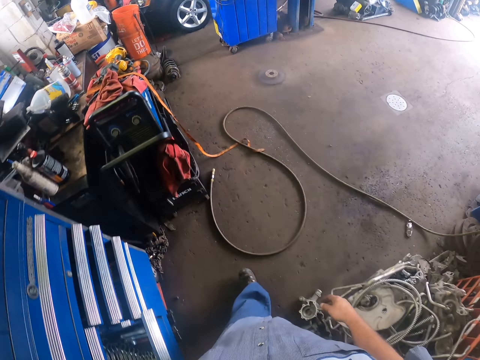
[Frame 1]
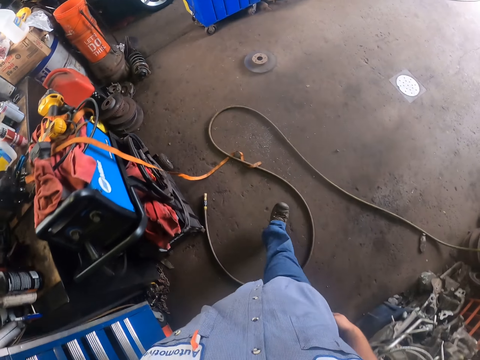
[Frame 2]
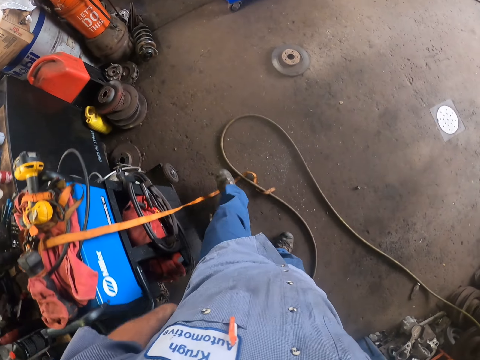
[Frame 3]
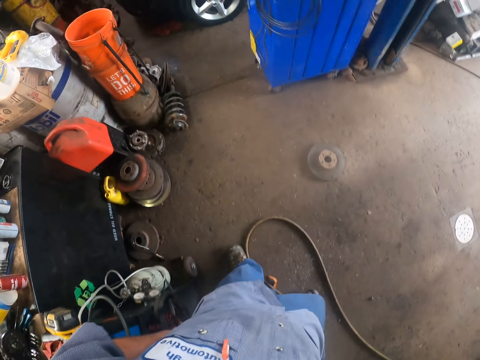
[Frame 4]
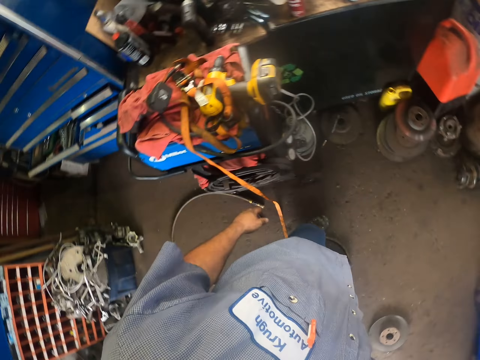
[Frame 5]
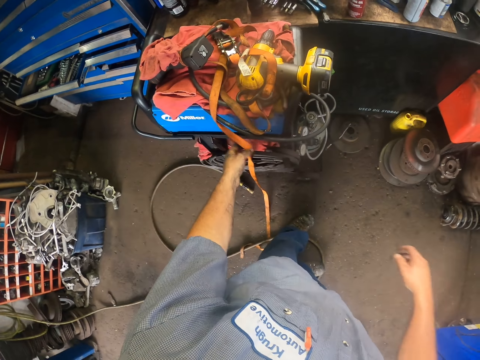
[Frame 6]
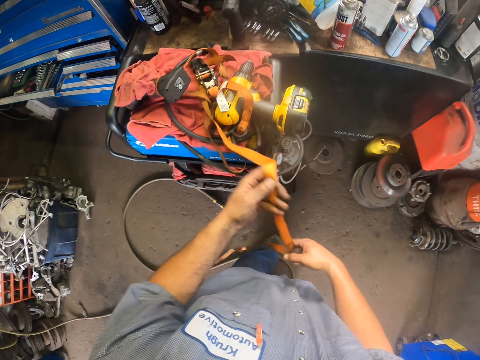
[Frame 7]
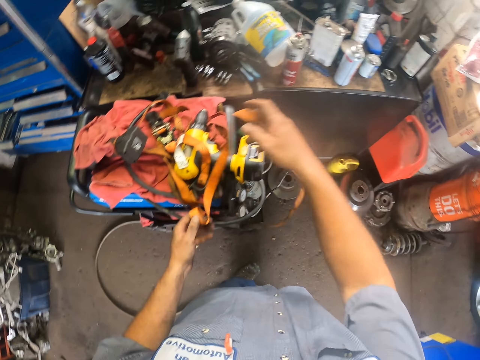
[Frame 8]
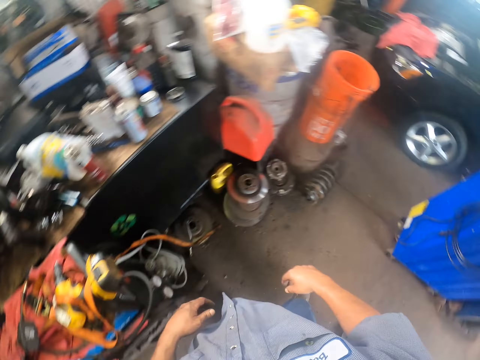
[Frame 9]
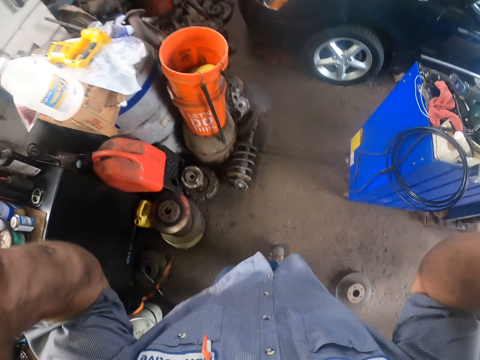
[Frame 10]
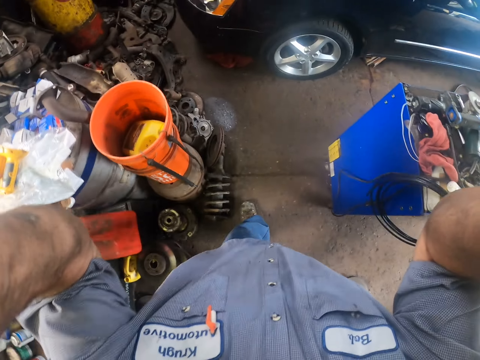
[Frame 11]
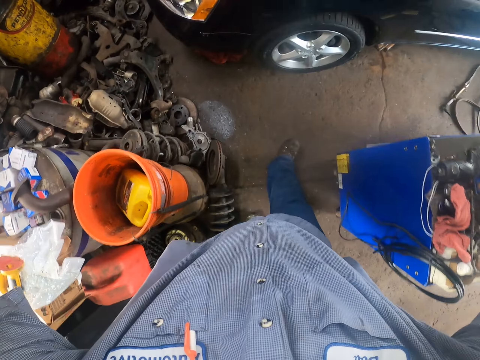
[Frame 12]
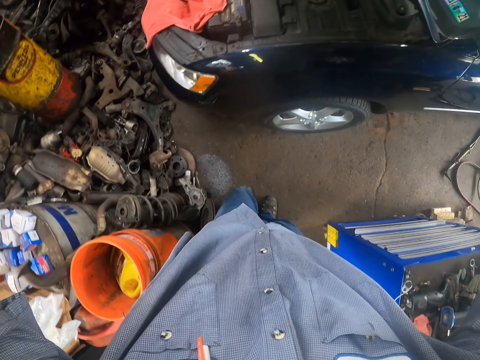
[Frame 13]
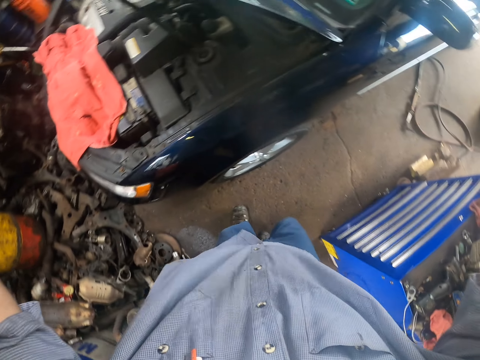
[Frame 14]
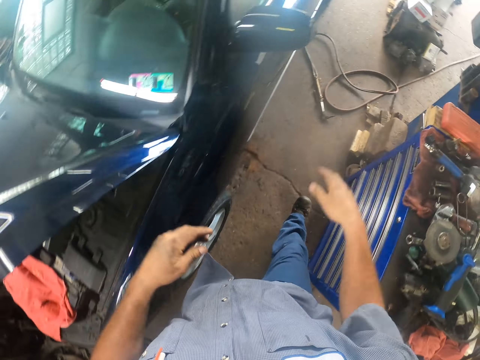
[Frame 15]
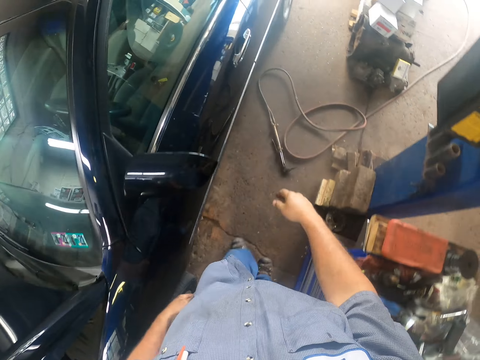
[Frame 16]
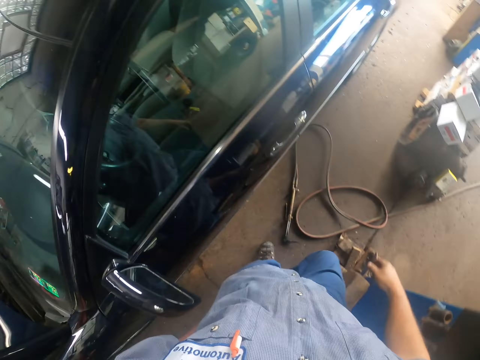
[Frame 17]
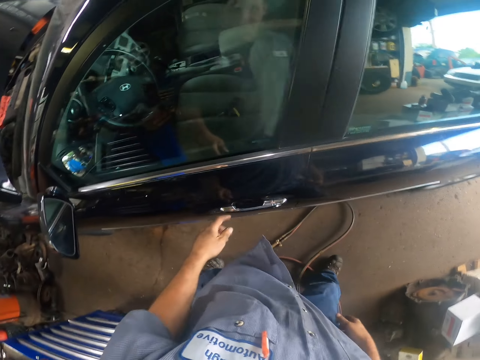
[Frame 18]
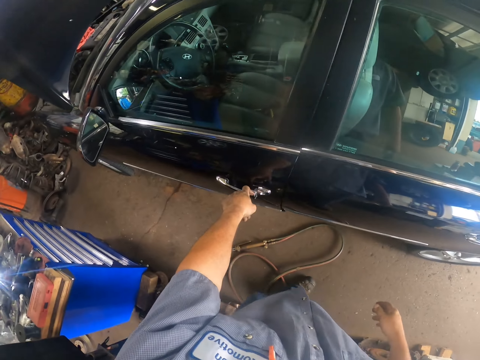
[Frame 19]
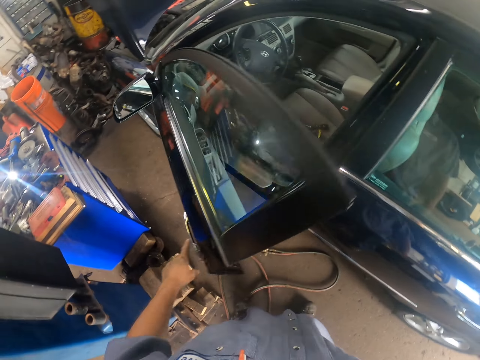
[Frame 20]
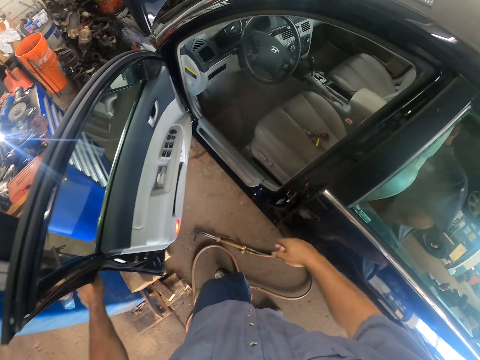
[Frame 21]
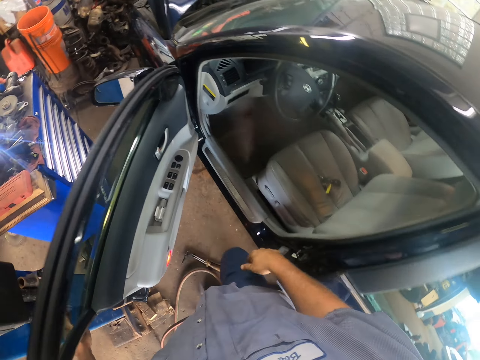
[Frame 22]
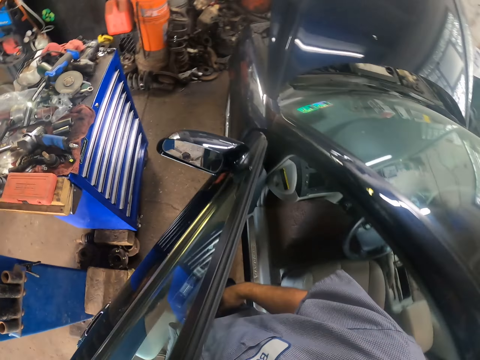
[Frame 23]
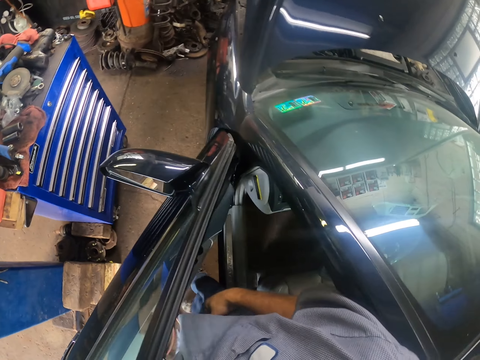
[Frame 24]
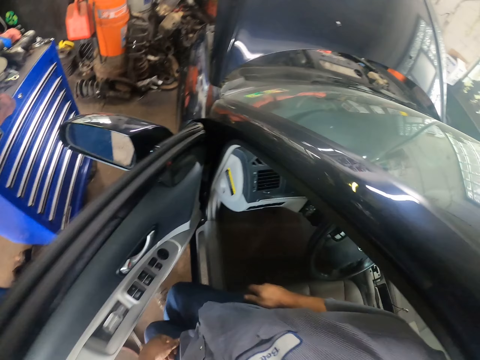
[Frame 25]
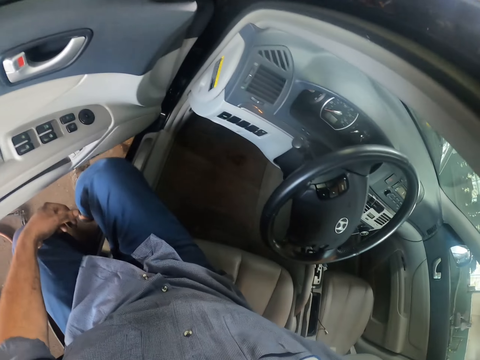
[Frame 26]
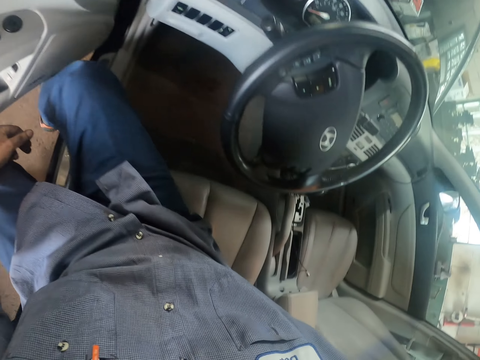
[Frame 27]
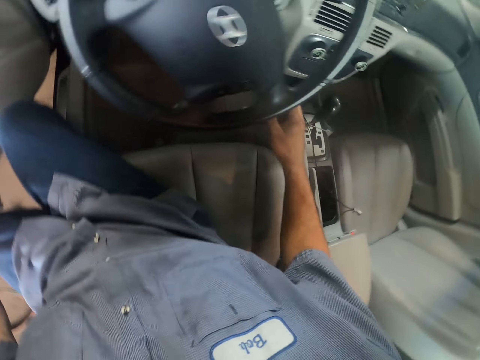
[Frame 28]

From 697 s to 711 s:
The camera wearer walks towards the car. They open the car door. They sit in the car.

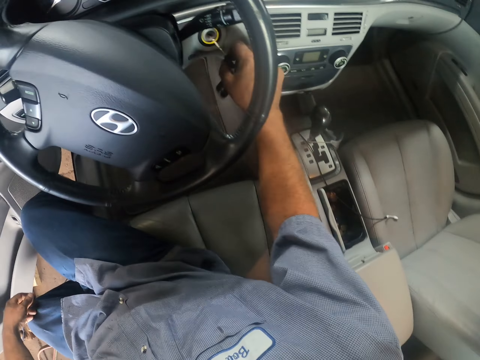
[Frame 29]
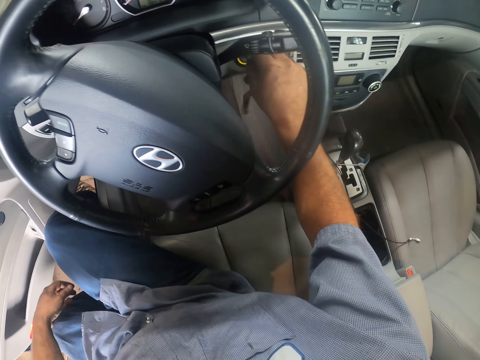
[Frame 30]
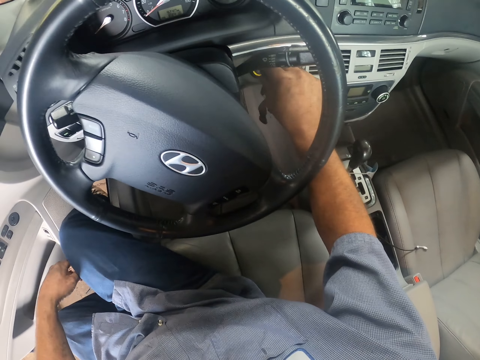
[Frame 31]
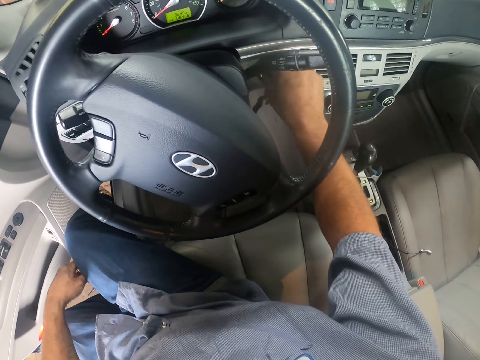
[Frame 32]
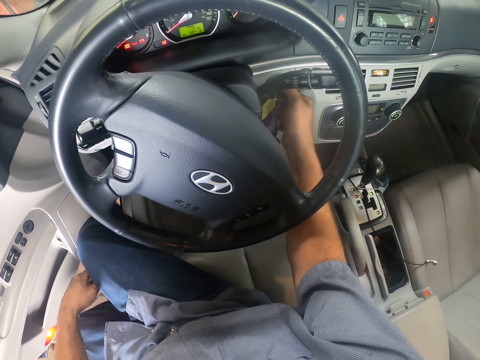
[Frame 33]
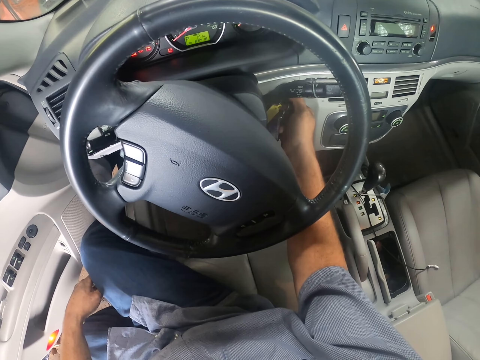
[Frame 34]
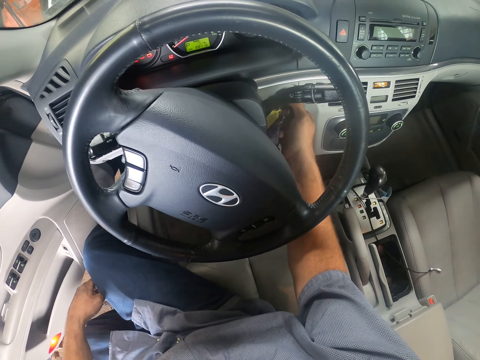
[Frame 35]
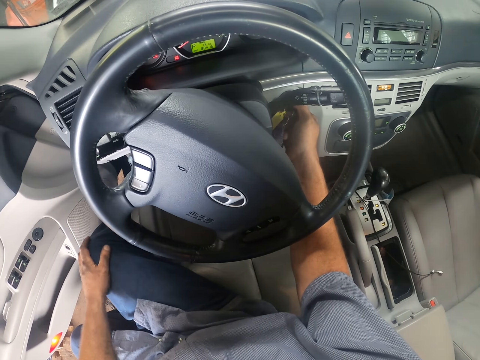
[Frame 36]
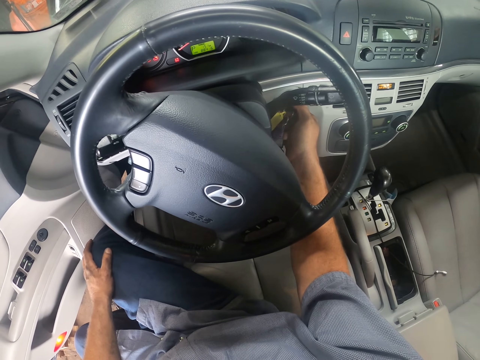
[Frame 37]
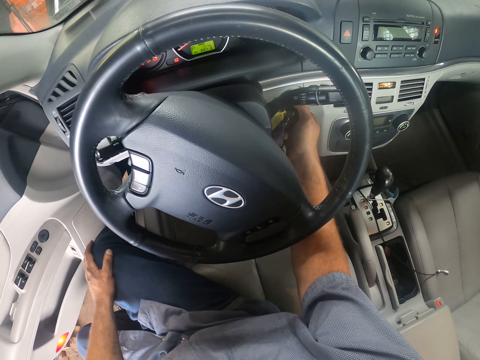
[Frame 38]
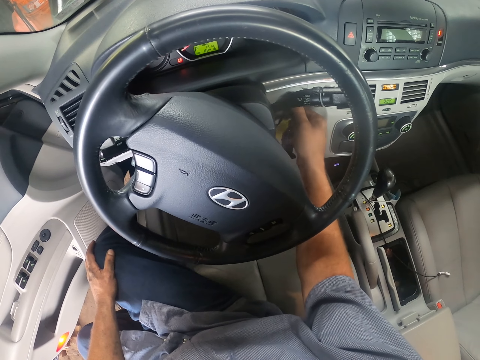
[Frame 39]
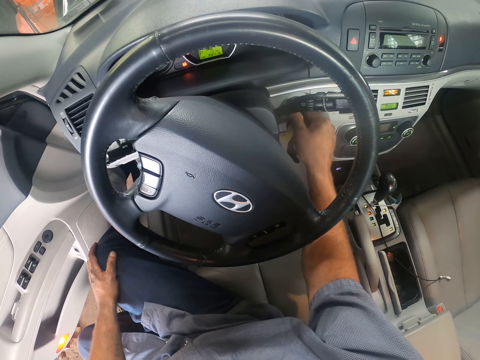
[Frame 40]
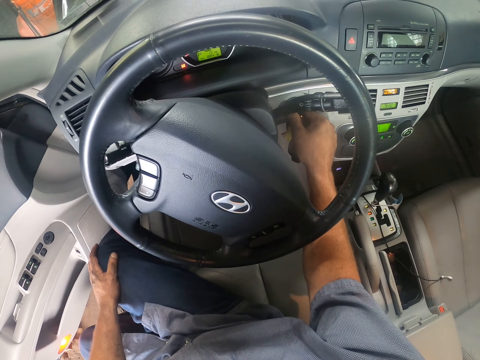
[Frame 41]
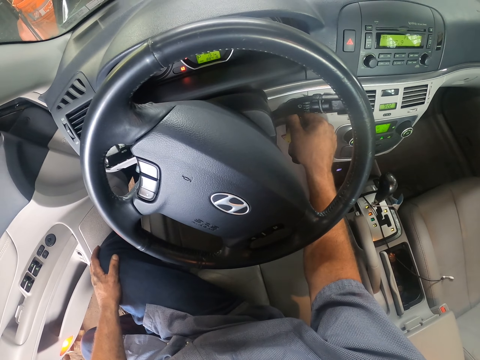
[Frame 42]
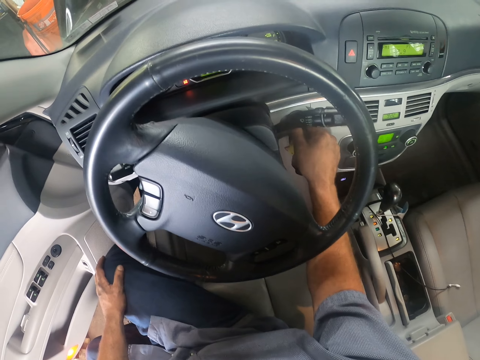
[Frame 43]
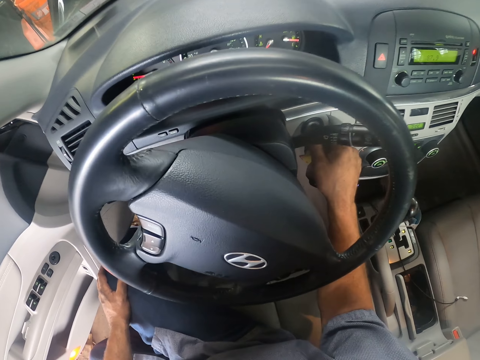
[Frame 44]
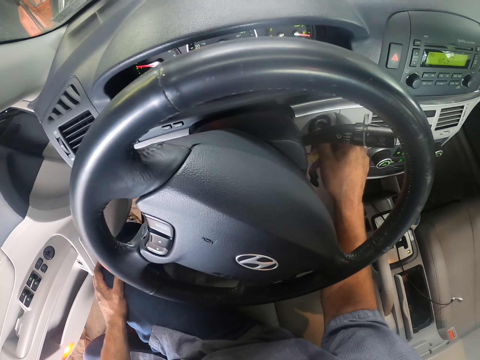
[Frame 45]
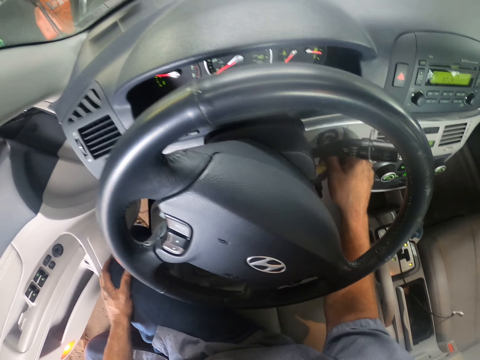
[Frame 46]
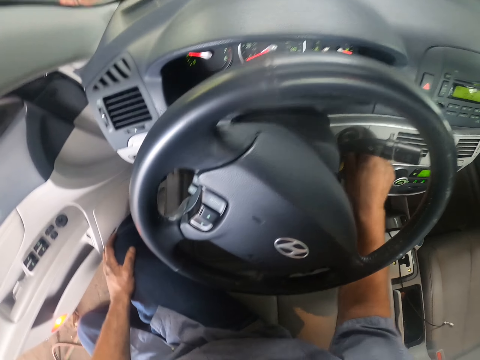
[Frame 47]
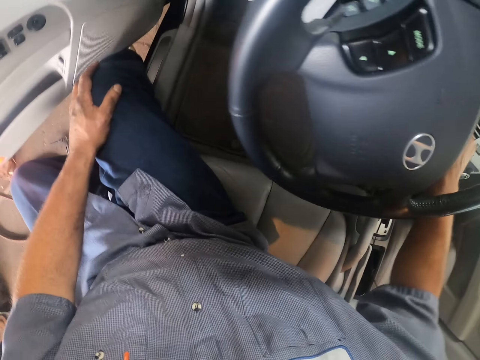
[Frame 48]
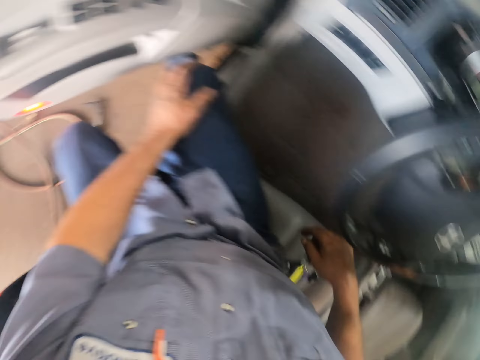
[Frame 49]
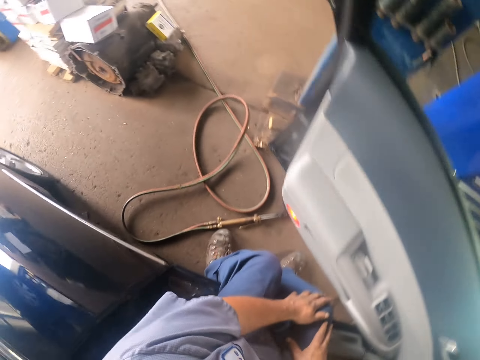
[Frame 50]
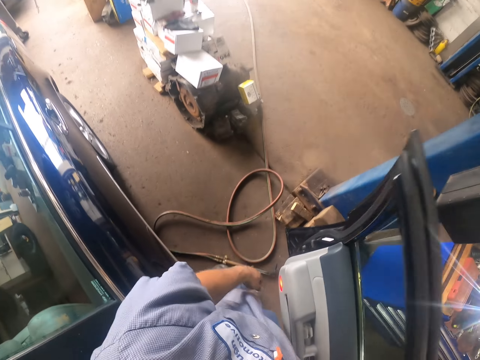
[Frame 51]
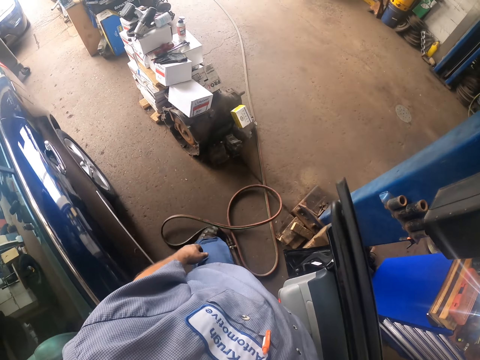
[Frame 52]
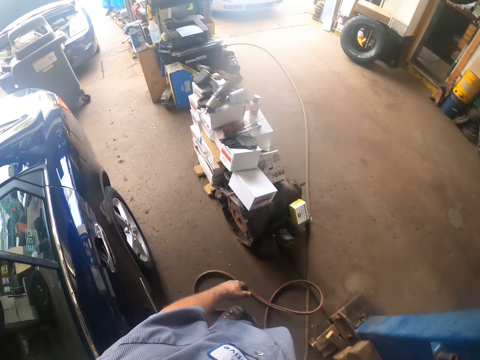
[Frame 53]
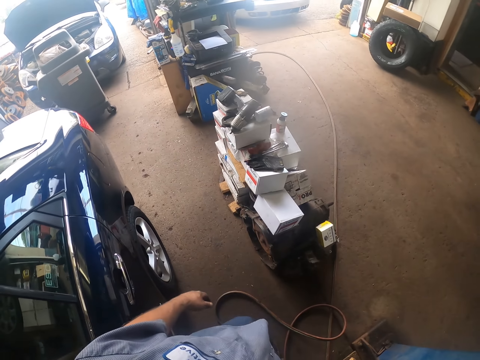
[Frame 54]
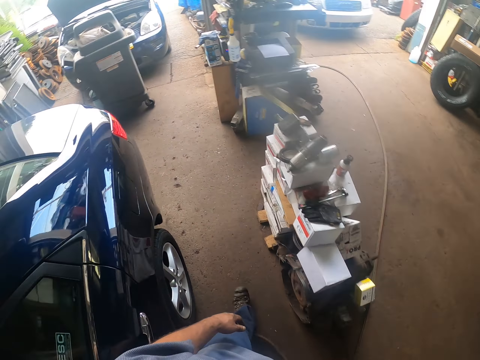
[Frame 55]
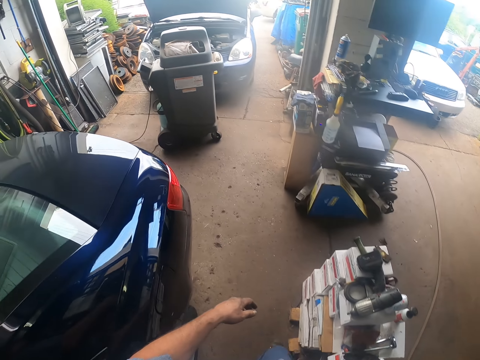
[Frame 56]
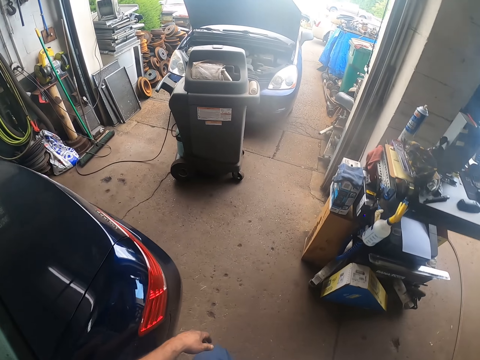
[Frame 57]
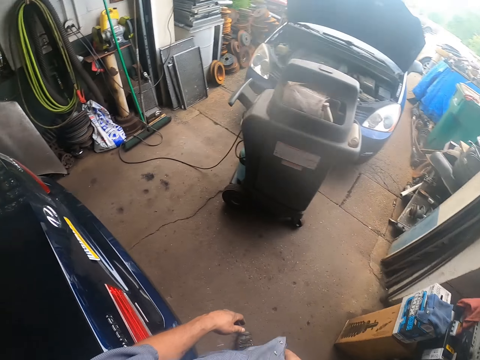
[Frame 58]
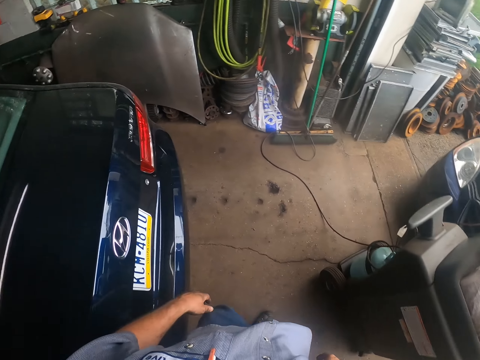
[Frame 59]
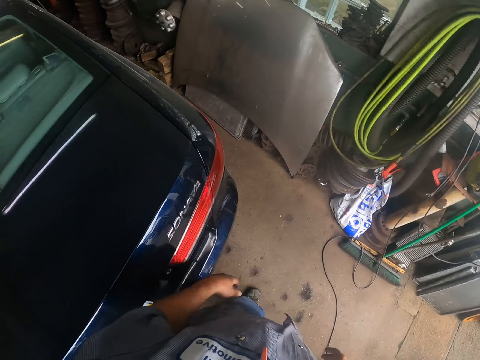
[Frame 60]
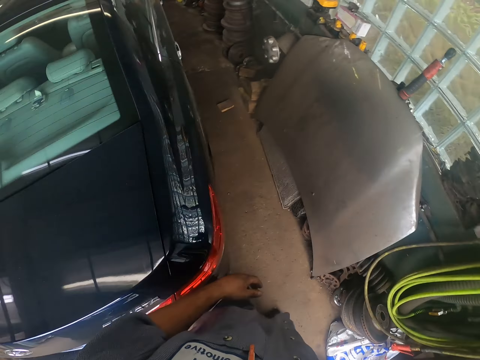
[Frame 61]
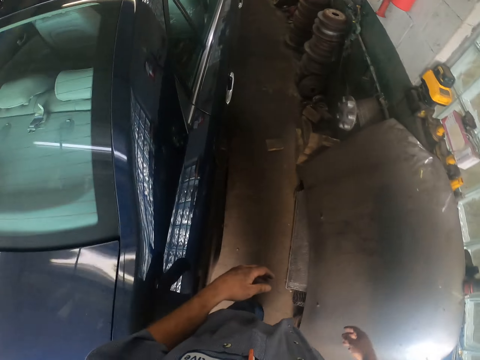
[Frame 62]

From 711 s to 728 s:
The camera wearer puts a key in the ignition. They start the car. They enter into the car. They stand up. They walk in the garage.
